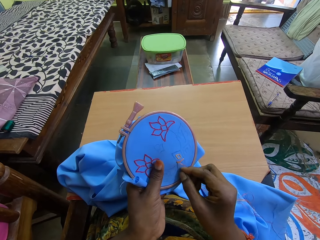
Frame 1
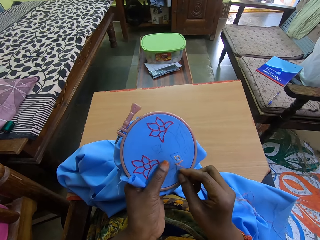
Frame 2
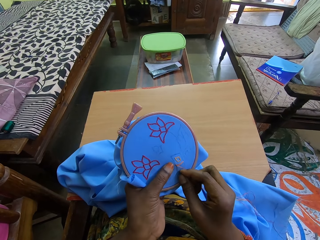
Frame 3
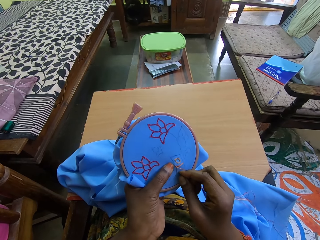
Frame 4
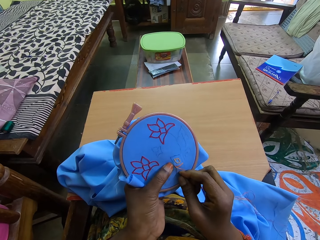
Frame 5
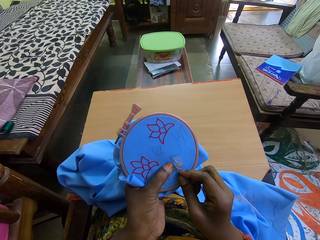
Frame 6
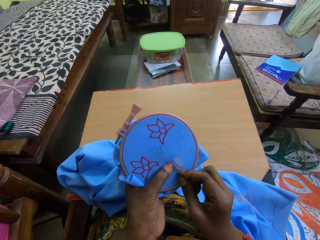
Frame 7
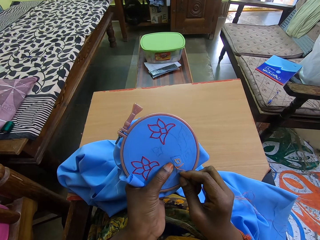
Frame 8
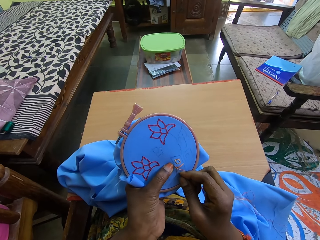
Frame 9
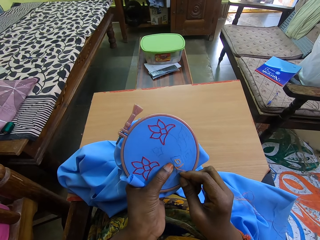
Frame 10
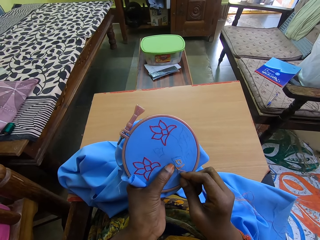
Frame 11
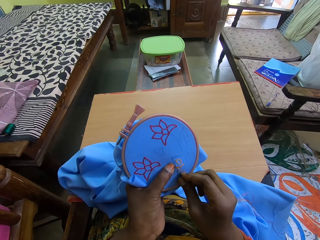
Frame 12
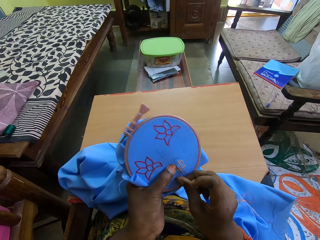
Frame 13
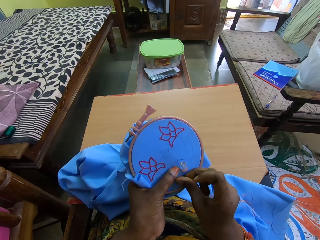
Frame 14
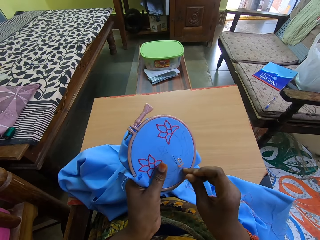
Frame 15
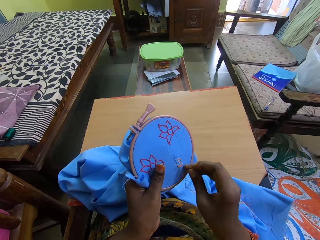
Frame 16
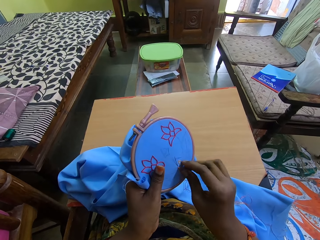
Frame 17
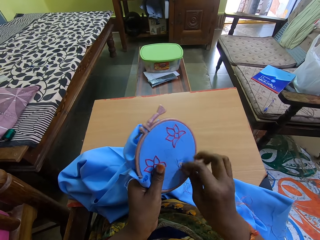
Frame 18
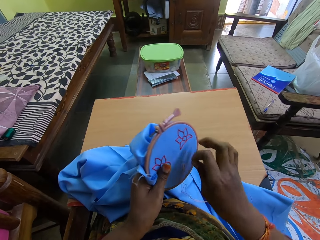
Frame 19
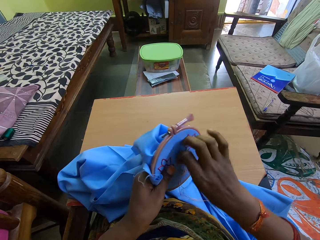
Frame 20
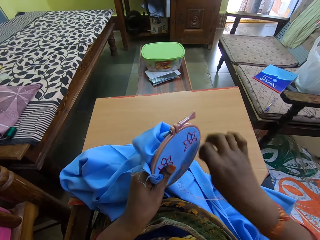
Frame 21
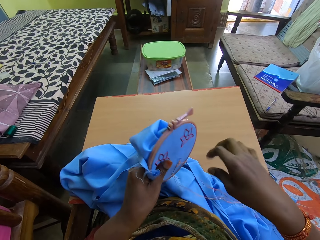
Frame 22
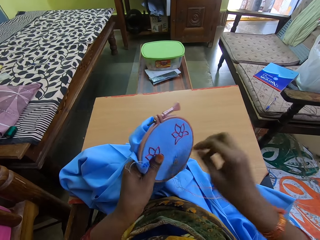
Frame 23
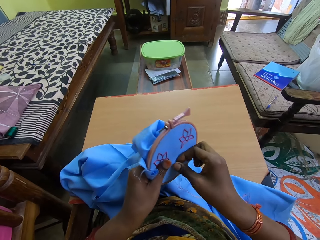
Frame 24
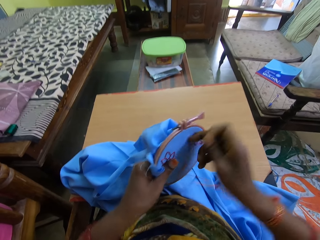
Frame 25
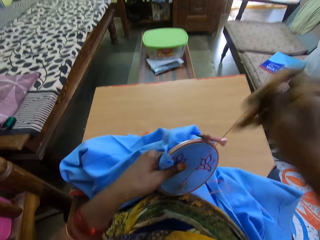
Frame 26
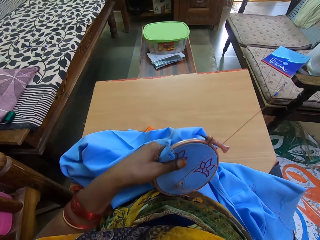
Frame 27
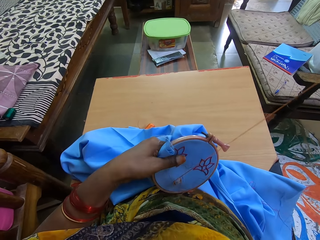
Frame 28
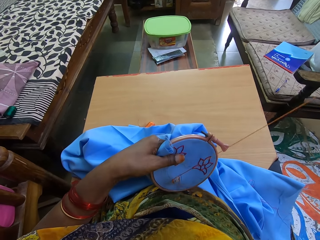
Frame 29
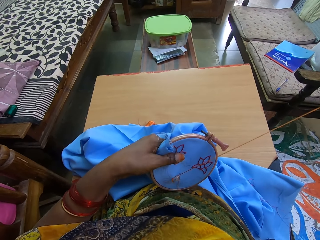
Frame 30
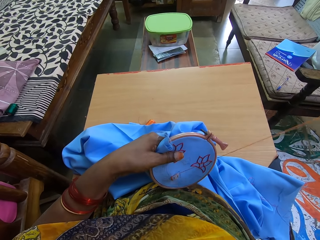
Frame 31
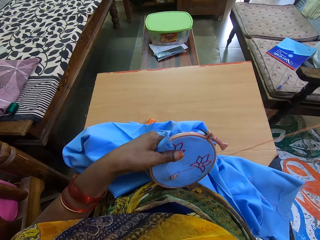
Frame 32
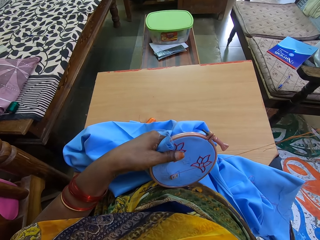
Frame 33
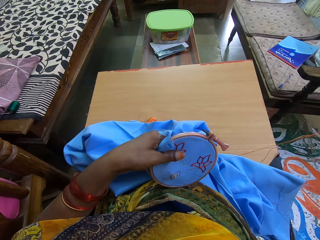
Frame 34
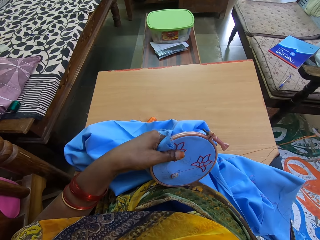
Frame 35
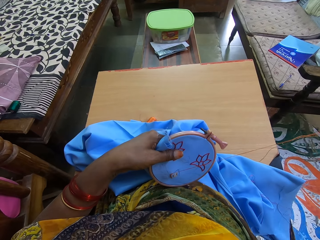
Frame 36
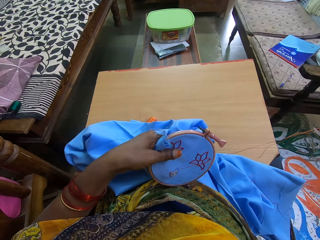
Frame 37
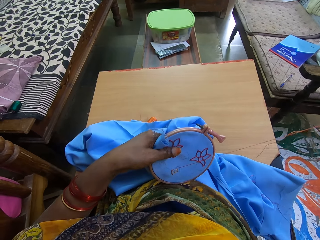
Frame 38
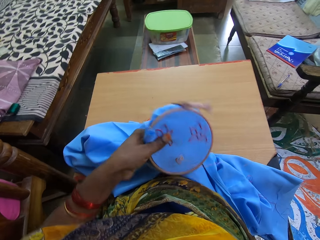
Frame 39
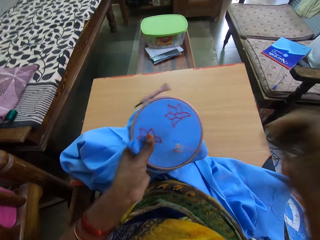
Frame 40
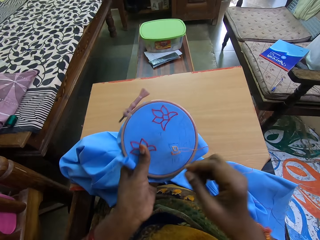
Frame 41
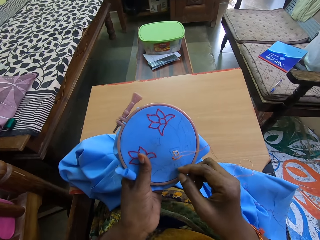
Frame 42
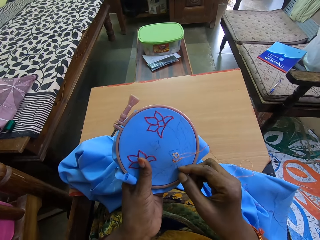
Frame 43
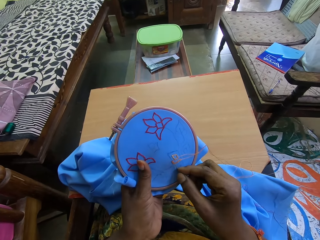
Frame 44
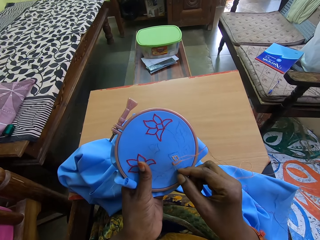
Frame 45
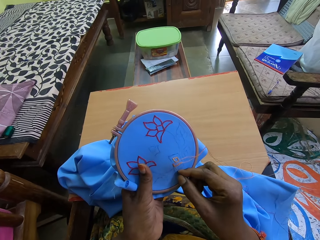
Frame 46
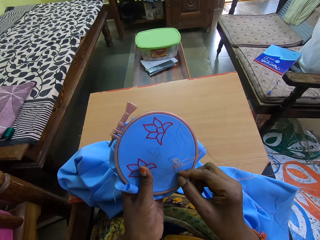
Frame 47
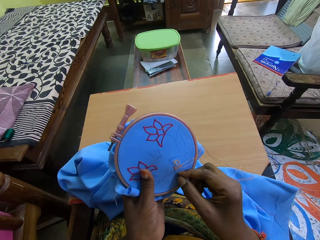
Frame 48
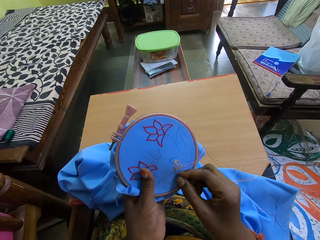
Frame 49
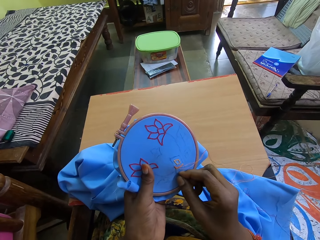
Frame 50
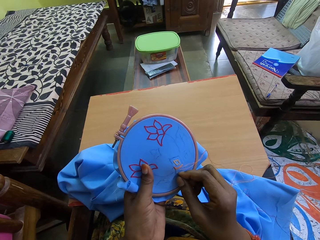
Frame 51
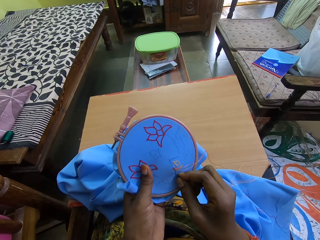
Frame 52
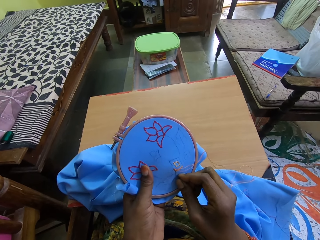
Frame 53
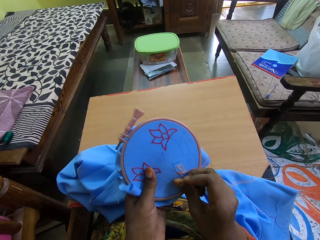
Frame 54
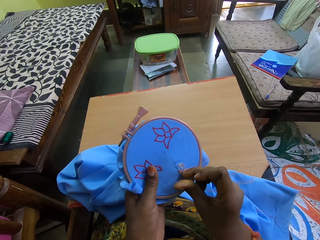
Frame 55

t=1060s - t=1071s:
The camera wearer sews the seed bead embroidery.

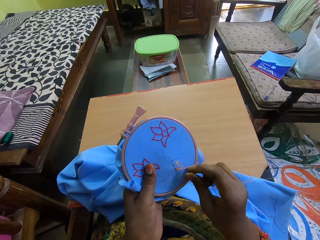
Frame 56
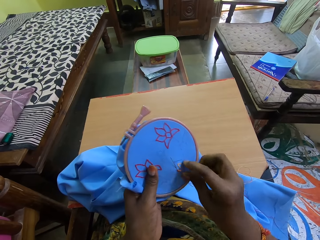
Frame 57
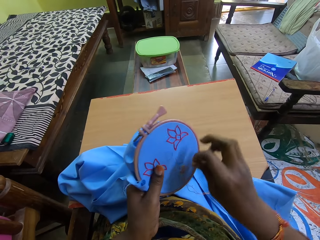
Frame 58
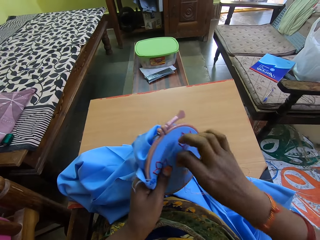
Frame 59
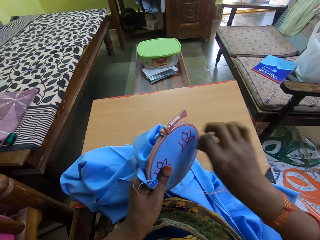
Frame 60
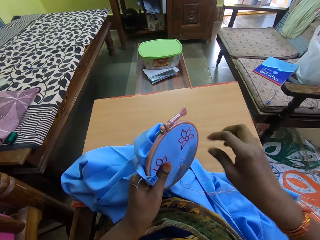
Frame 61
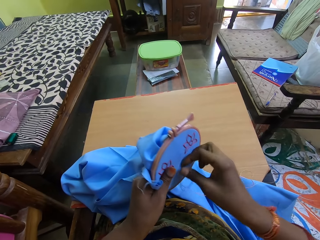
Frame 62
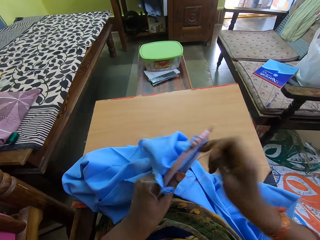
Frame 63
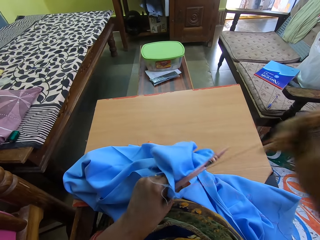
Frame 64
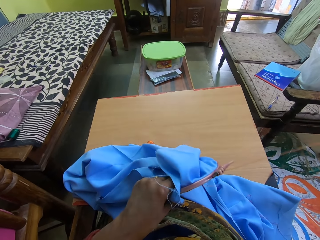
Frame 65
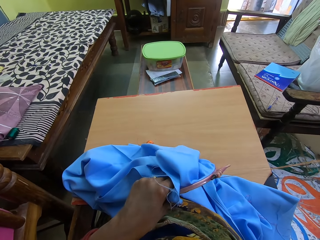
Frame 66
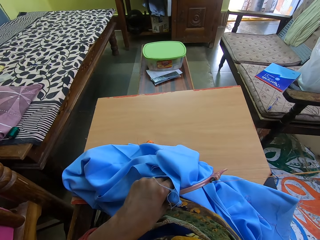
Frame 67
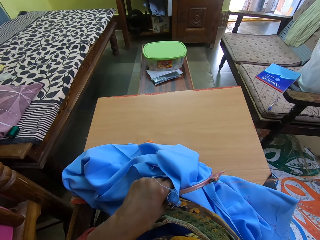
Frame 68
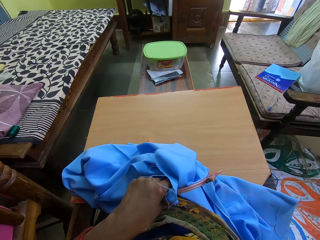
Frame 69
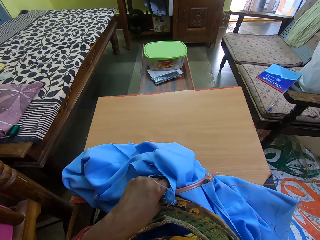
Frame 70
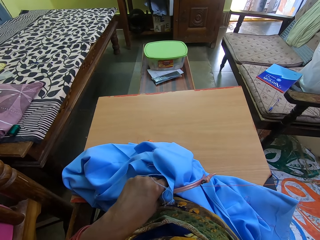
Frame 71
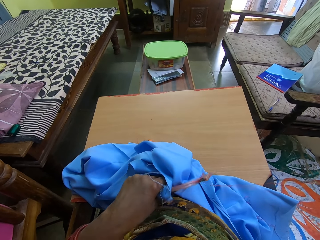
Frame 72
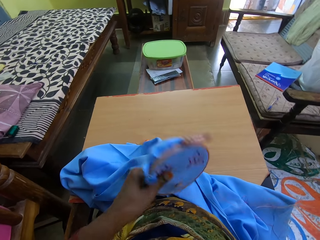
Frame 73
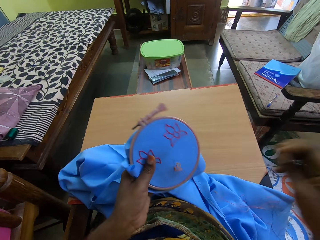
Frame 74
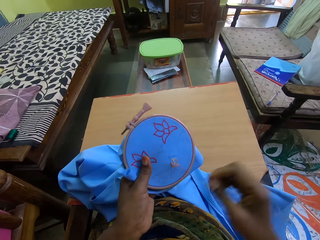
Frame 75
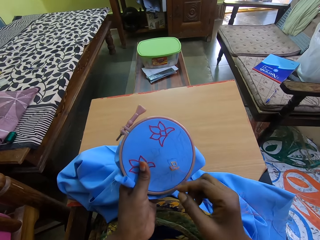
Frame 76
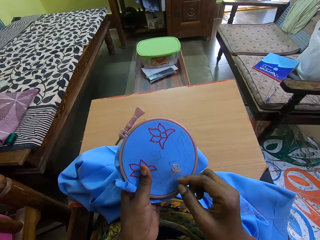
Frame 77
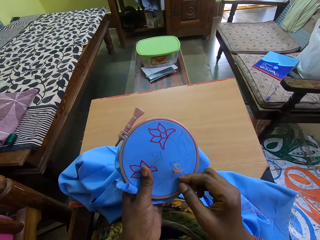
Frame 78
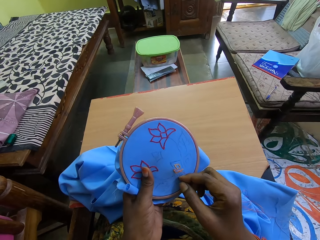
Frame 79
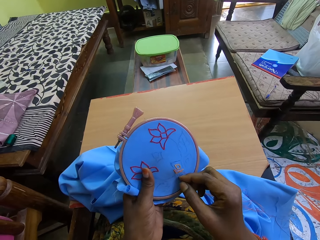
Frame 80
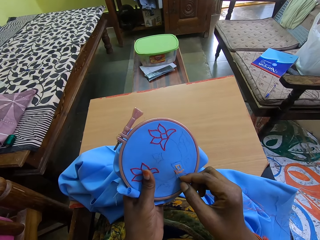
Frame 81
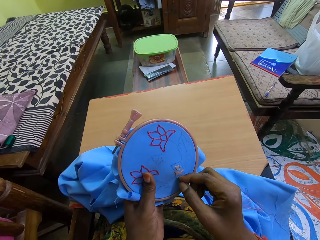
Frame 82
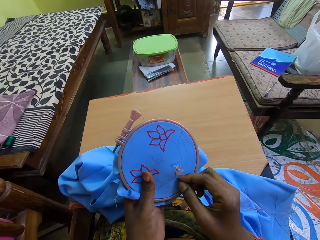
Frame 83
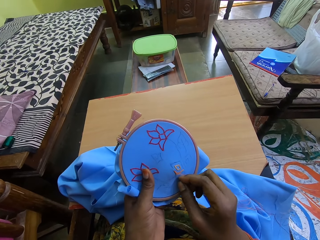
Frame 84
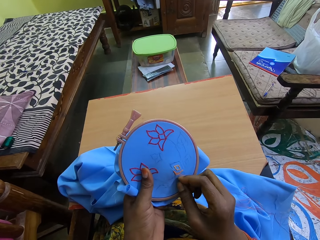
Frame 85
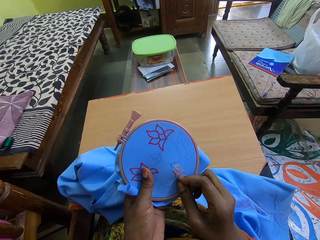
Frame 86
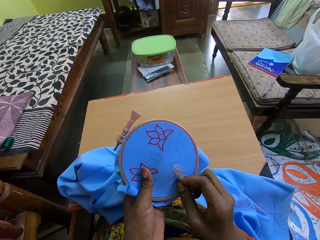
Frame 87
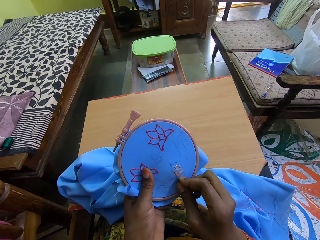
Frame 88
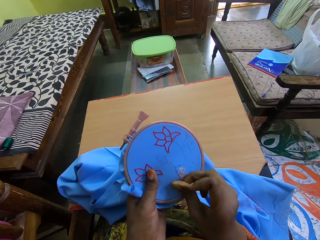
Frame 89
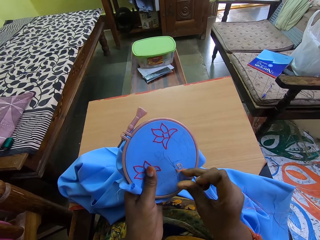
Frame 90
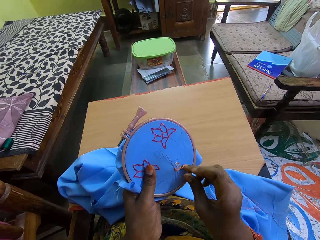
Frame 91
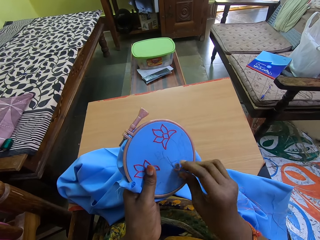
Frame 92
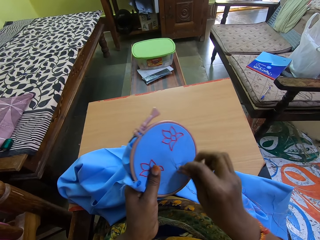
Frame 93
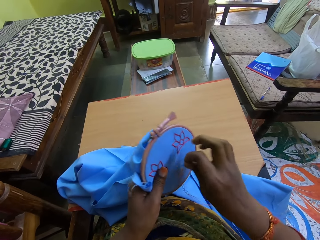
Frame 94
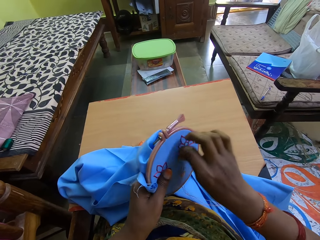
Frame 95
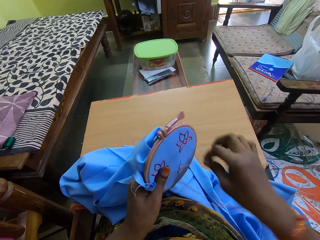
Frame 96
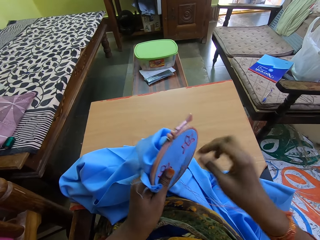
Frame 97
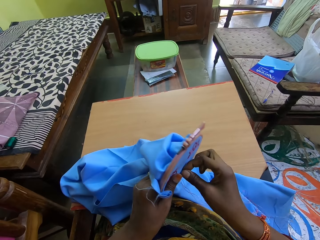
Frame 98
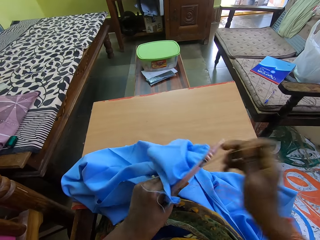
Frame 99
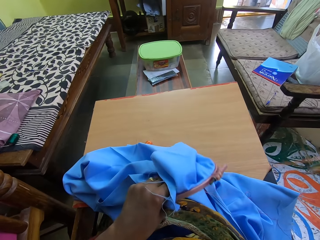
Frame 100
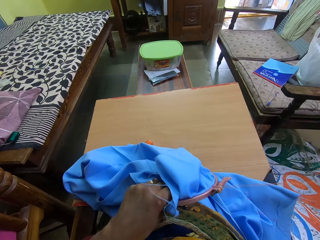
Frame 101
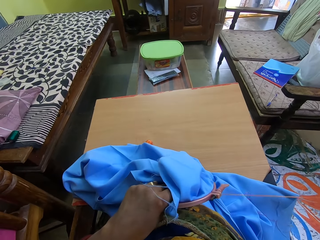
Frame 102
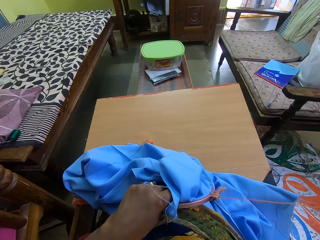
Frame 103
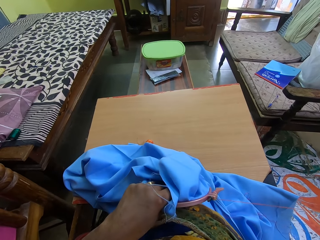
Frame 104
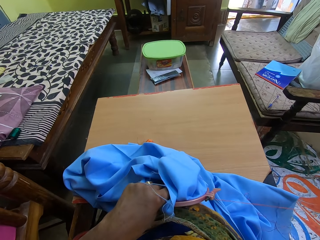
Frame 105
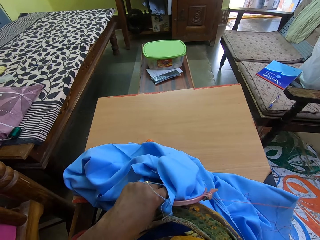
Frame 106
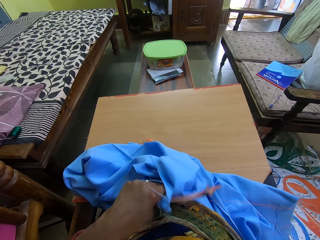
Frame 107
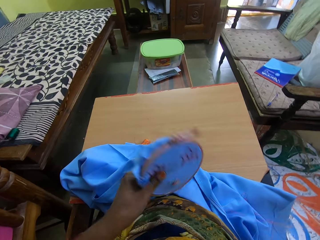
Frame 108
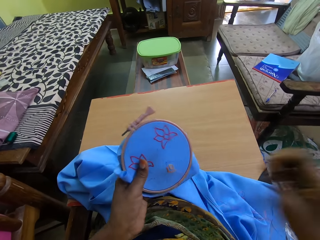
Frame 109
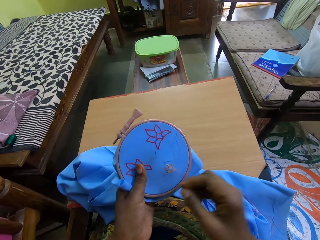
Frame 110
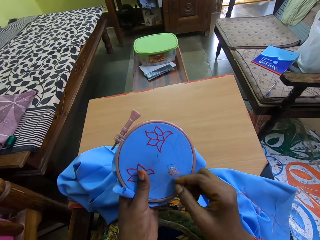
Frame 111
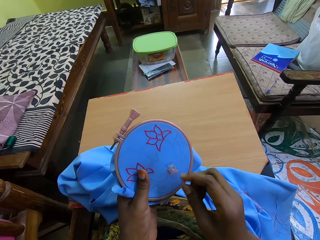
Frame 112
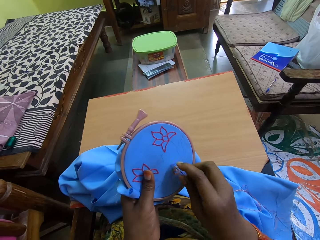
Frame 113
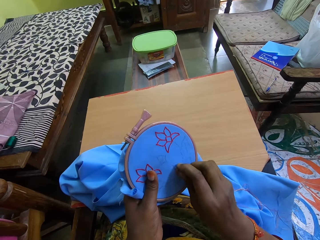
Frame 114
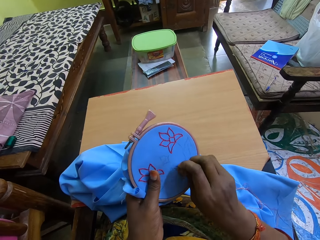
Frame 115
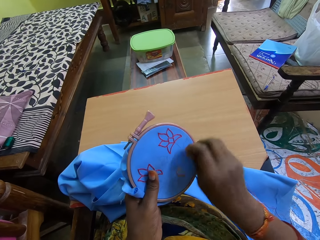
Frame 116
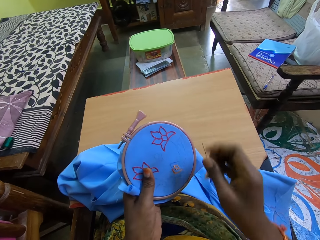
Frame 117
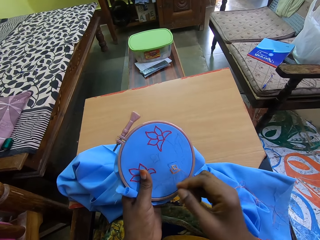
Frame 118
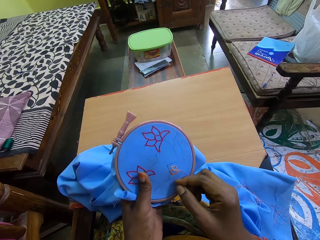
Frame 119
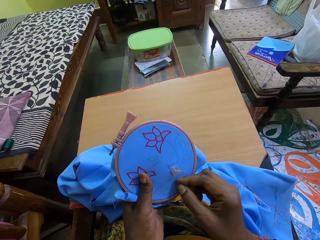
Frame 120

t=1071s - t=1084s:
The camera wearer bends the seed bead embroidery. She adjusts the thread on the blue cloth in the embroidery hoop in her left hand with her right hand.
